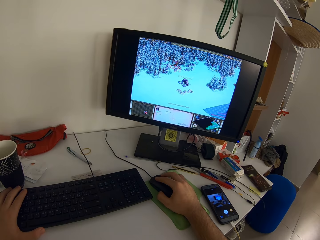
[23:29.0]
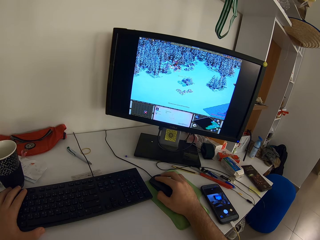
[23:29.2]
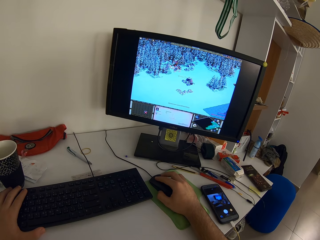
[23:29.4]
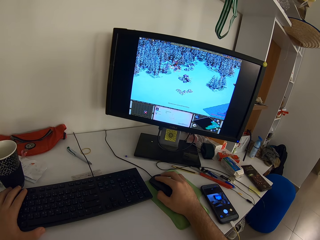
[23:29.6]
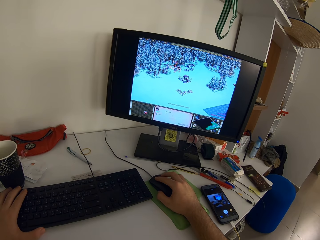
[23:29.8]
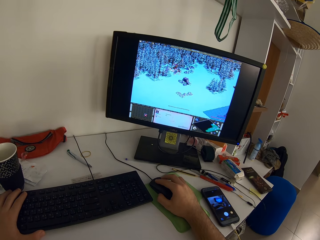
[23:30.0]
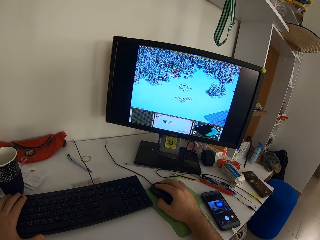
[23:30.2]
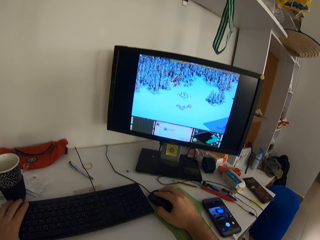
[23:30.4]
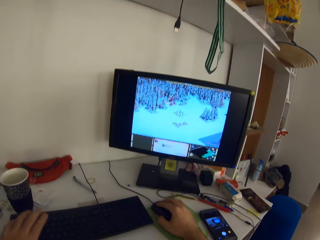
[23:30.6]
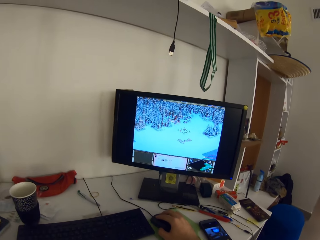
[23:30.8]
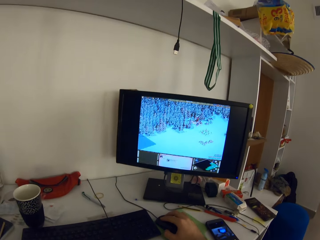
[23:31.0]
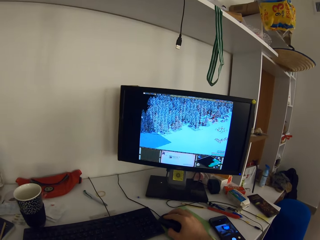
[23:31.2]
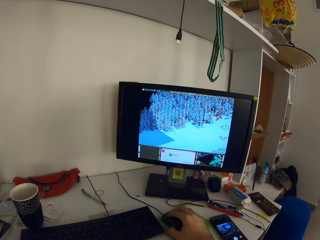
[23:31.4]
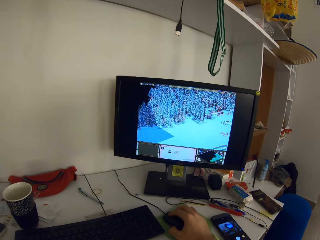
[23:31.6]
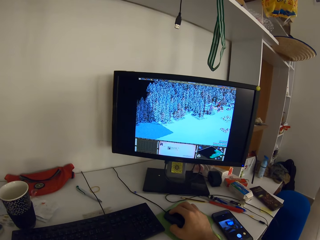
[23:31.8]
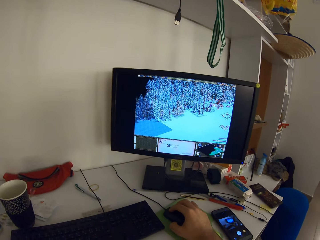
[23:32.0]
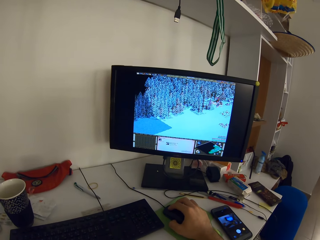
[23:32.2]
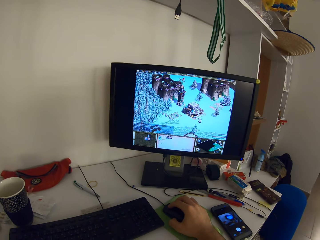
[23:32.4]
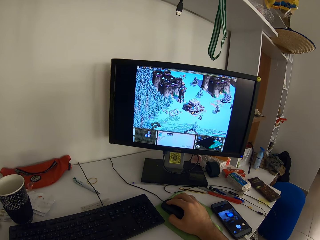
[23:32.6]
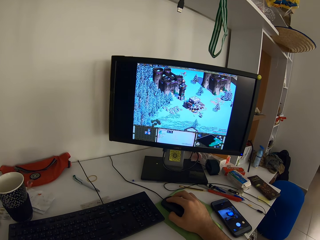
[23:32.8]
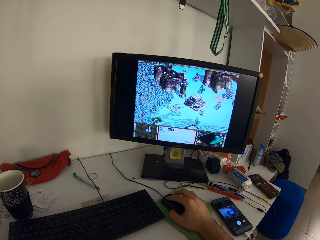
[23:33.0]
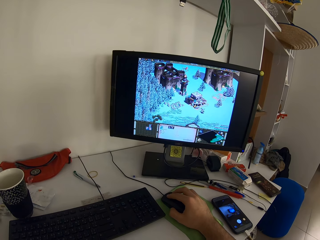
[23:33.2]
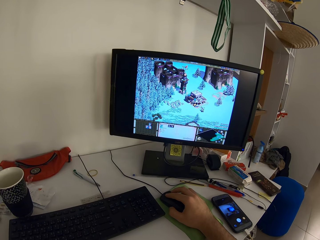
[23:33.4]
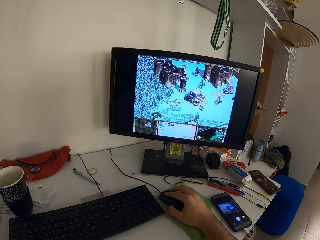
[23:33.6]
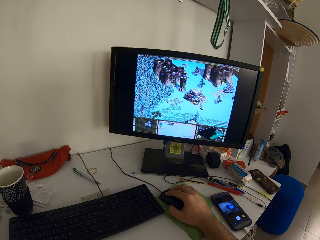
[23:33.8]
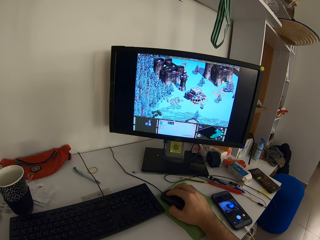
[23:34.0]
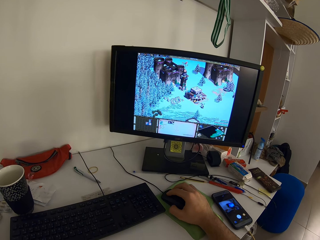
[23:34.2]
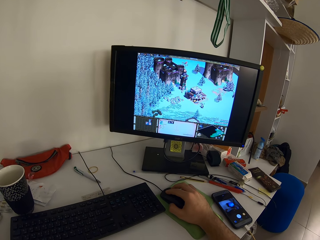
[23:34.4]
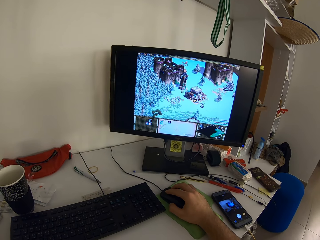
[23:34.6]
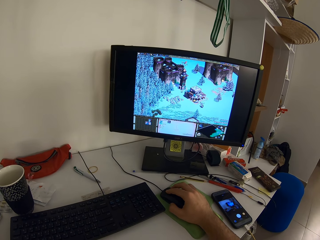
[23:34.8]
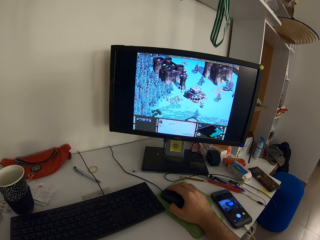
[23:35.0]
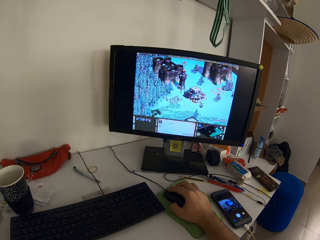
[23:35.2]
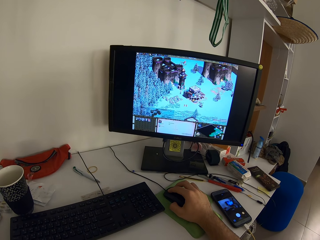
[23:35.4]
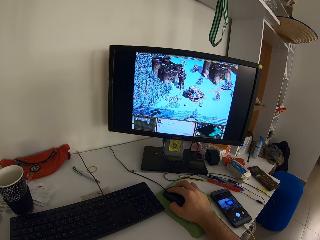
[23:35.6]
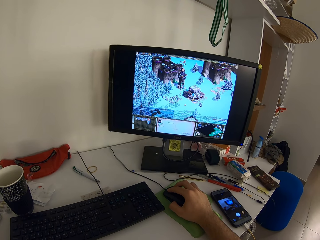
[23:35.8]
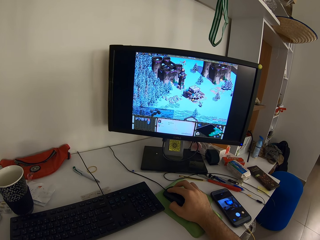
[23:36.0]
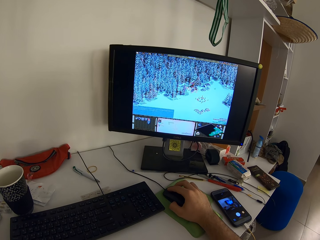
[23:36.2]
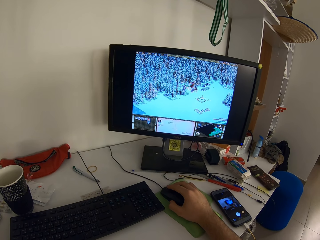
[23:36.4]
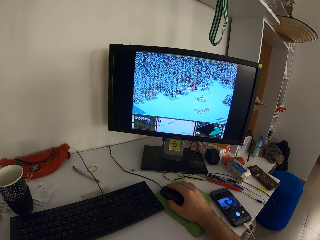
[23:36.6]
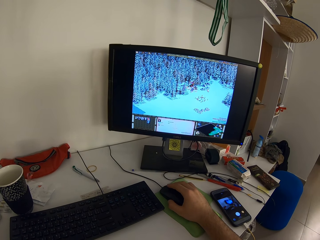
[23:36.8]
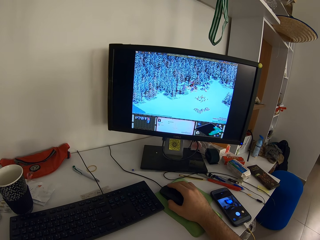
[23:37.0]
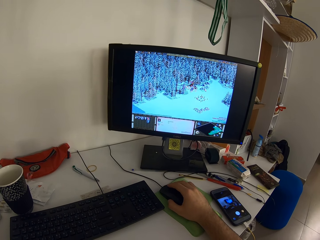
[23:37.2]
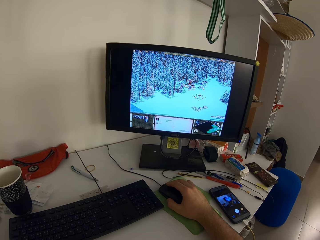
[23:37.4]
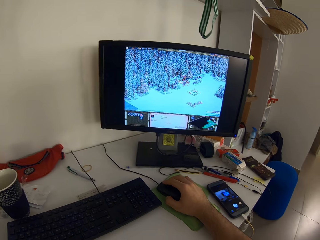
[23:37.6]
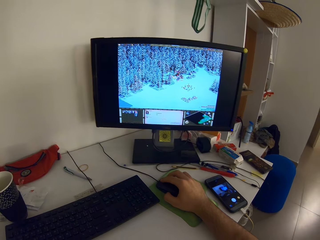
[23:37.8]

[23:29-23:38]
The camera wearer removes his left hand from the keyboard. He plays a game on a monitor using a mouse.

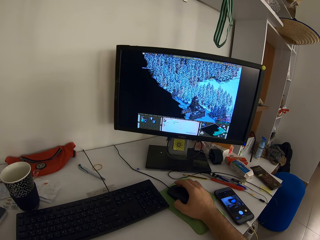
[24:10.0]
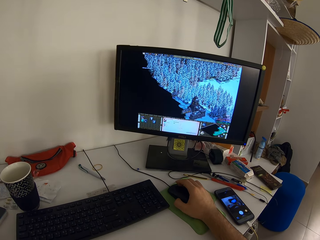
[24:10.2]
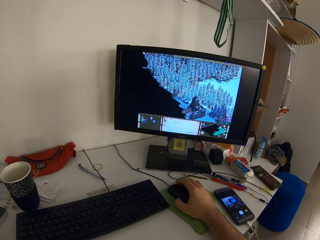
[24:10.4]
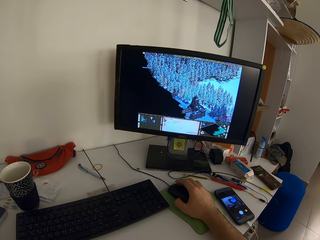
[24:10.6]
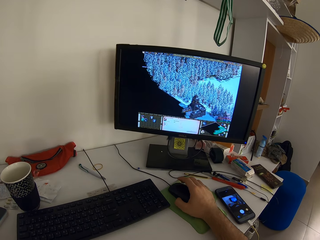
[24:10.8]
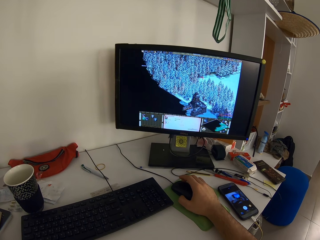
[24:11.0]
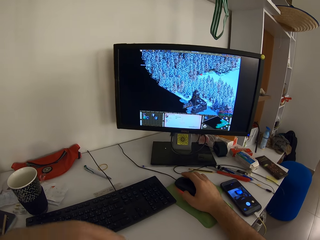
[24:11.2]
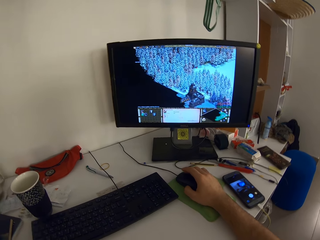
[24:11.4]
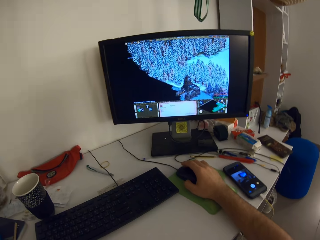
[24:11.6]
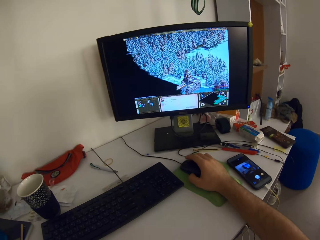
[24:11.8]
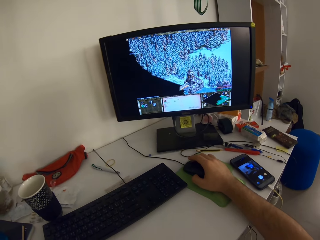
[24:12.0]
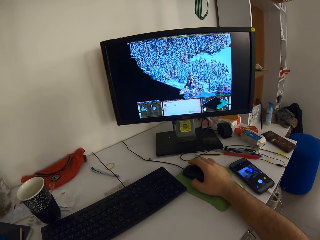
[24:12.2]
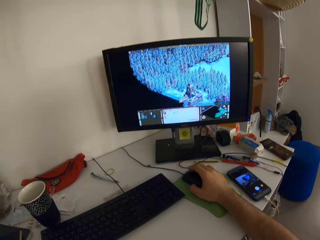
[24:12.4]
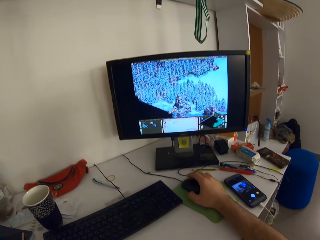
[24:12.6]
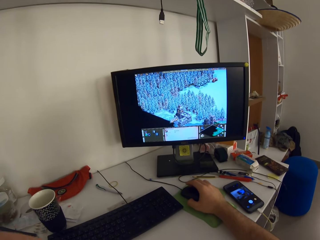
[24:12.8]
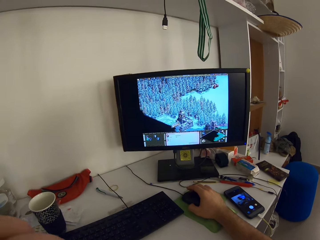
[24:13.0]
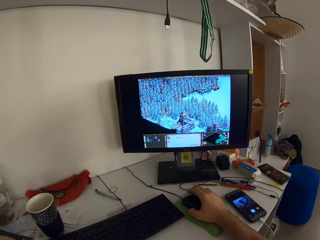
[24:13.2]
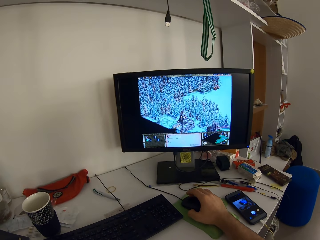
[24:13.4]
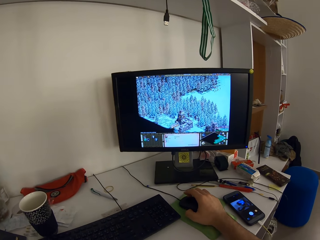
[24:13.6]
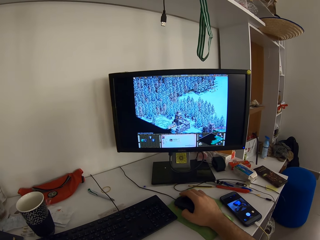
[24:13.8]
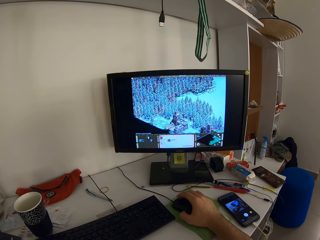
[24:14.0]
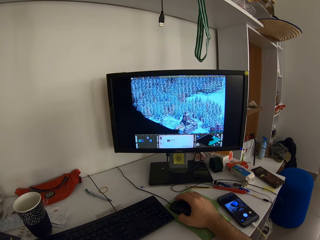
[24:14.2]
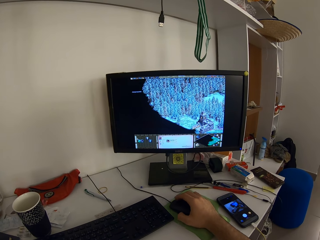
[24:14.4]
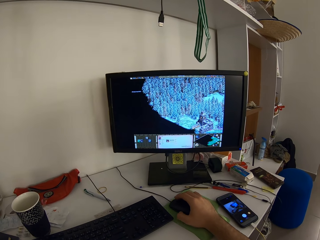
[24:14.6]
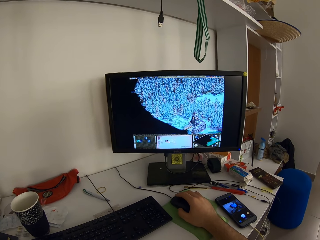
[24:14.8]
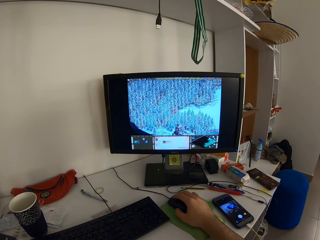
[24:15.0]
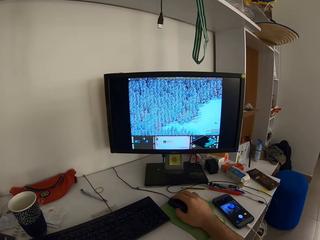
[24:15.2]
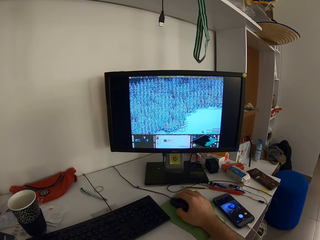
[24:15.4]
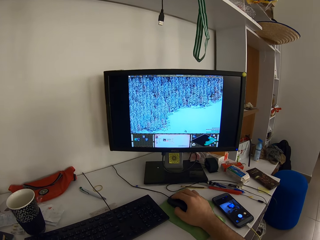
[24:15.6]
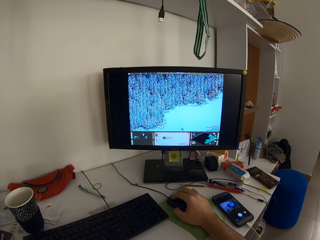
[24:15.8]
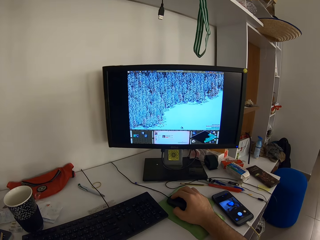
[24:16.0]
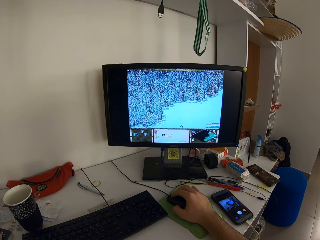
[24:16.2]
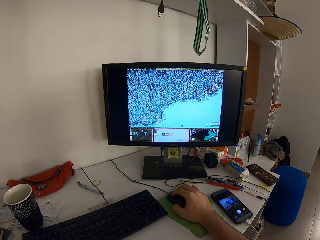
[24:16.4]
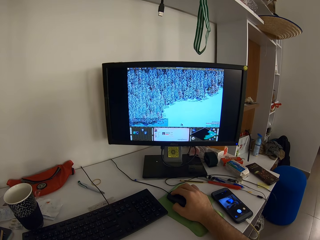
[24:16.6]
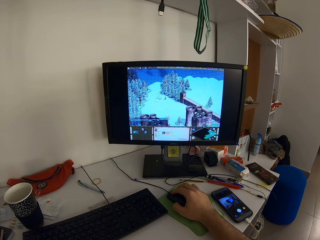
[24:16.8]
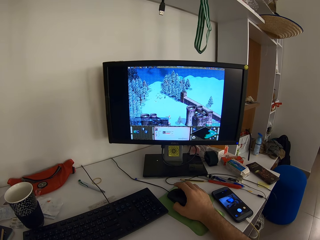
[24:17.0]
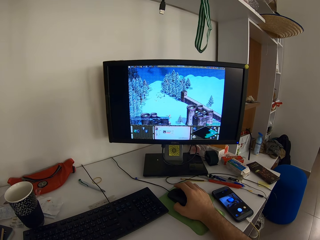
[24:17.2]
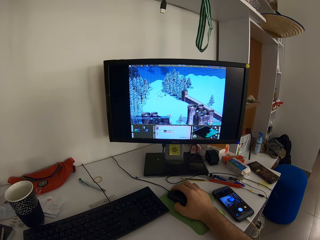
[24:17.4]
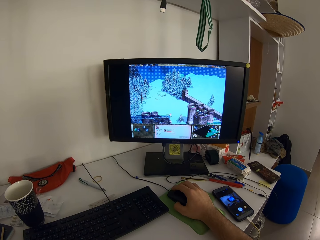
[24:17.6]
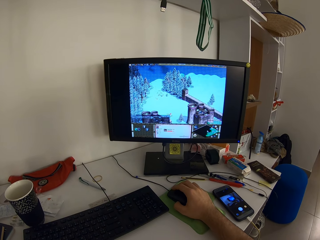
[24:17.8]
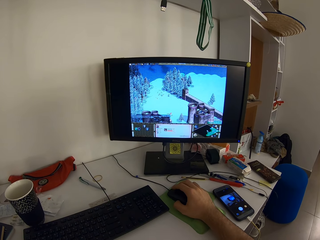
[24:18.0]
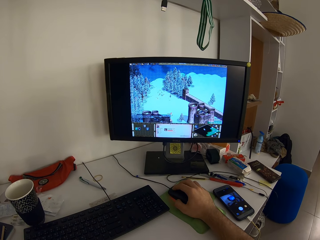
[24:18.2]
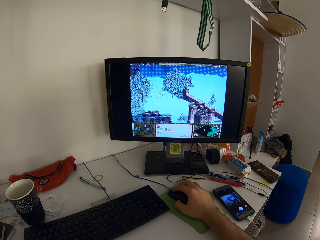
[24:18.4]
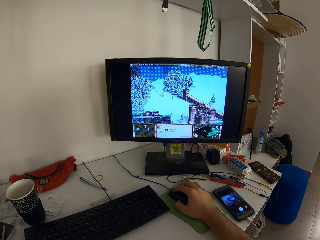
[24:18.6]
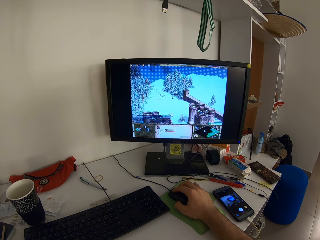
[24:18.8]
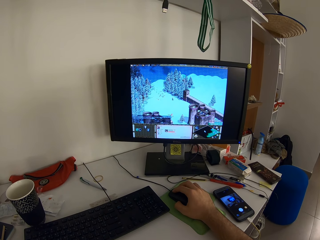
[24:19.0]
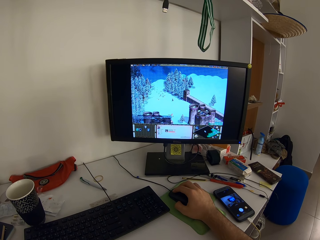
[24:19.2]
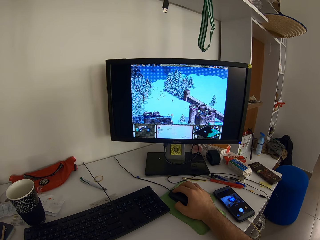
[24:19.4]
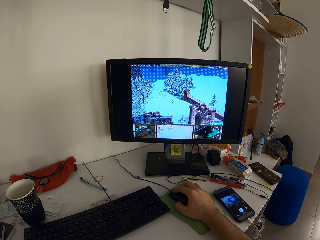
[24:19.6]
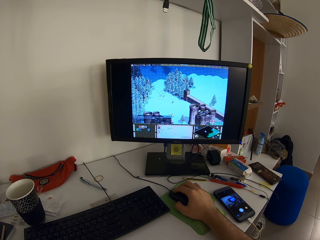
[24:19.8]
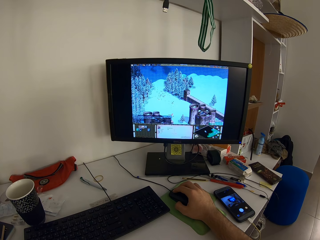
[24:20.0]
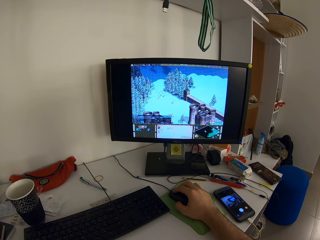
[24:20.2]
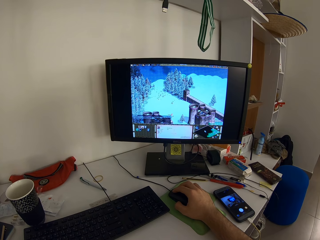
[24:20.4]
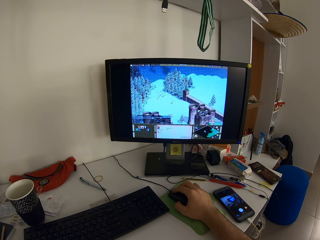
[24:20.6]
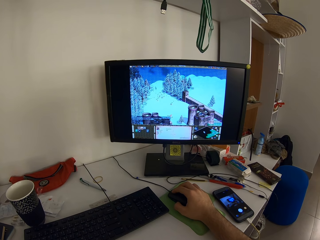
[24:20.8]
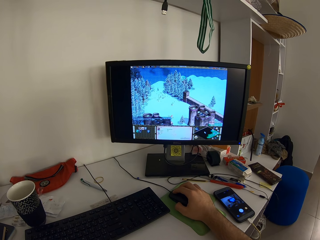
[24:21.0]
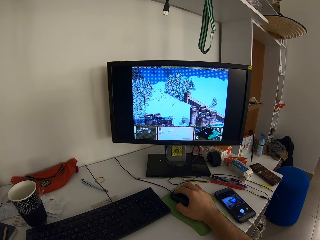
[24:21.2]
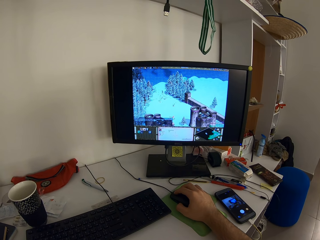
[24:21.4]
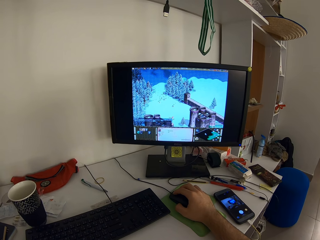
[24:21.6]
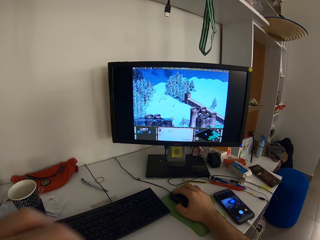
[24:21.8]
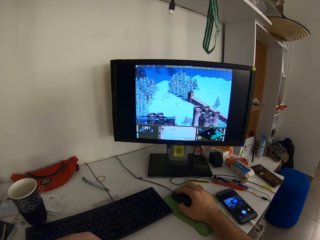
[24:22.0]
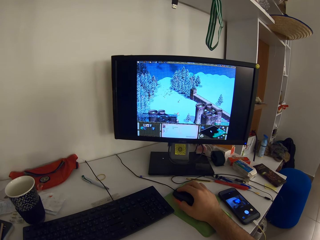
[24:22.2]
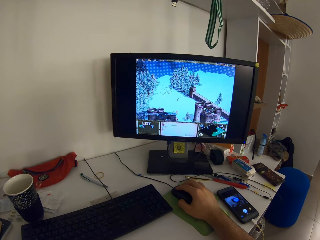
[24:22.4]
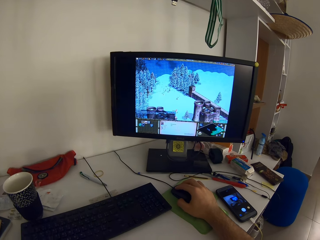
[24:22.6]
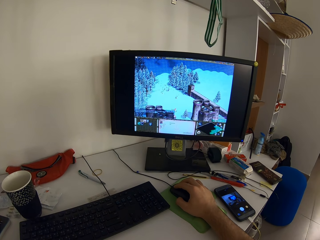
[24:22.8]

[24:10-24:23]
The camera wearer moves his left hand. He moves his left hand to the right.
